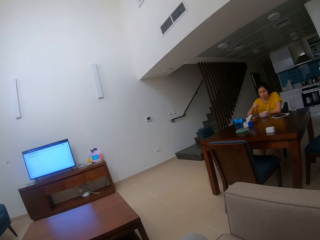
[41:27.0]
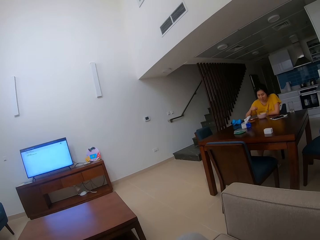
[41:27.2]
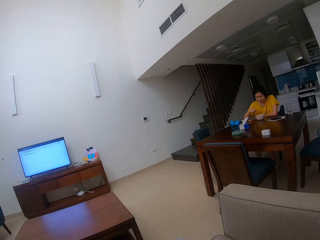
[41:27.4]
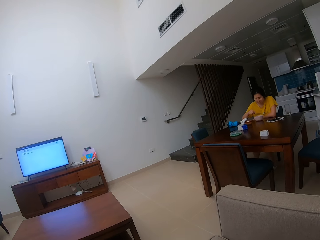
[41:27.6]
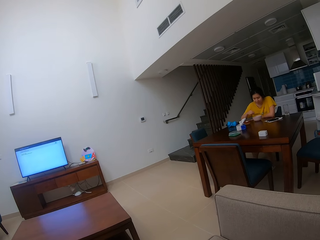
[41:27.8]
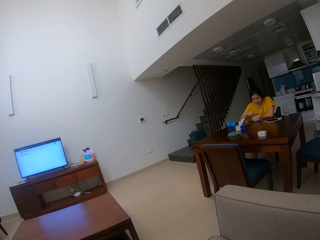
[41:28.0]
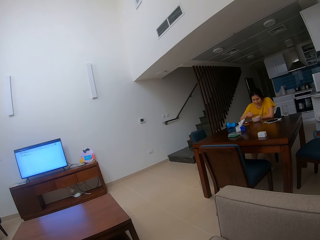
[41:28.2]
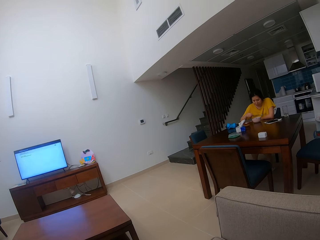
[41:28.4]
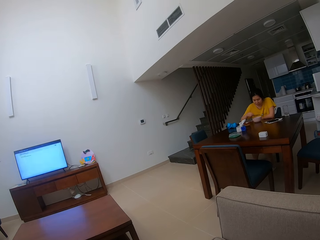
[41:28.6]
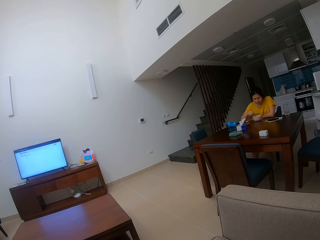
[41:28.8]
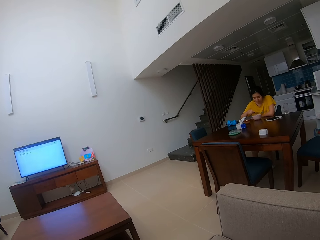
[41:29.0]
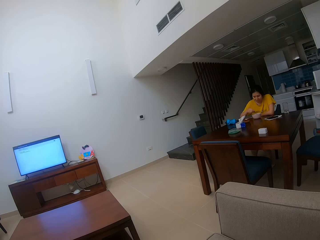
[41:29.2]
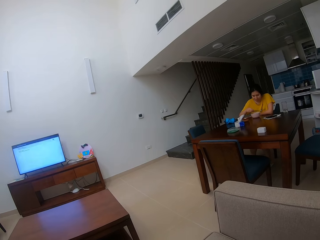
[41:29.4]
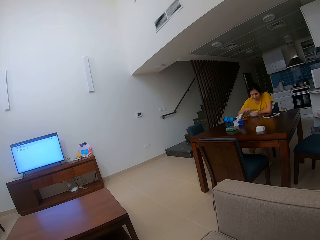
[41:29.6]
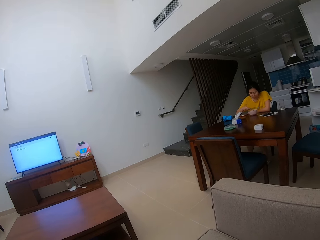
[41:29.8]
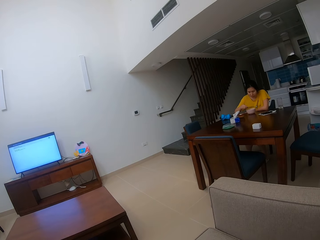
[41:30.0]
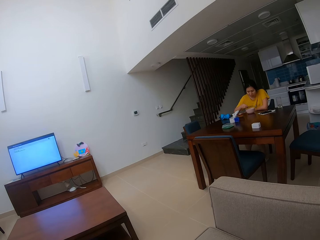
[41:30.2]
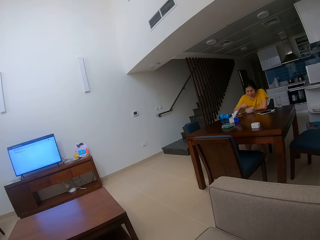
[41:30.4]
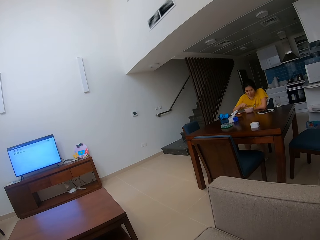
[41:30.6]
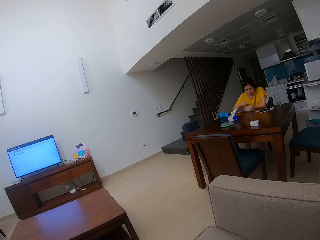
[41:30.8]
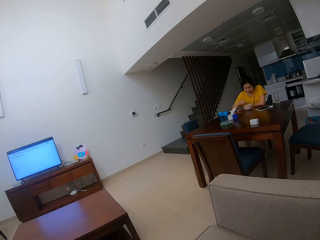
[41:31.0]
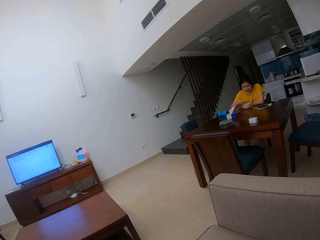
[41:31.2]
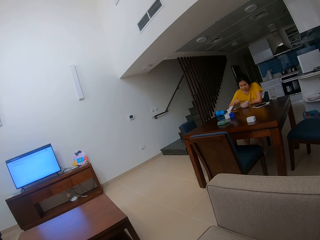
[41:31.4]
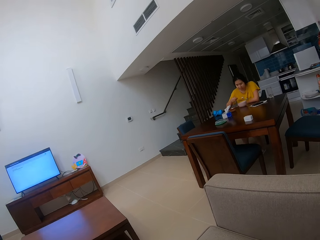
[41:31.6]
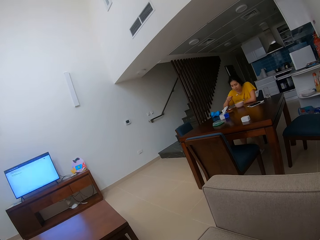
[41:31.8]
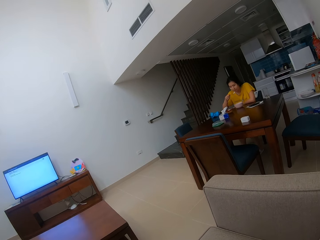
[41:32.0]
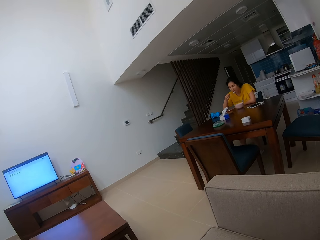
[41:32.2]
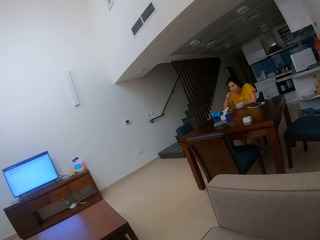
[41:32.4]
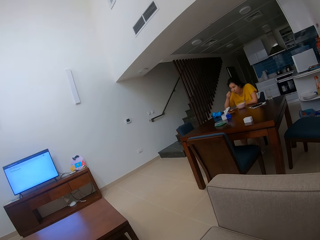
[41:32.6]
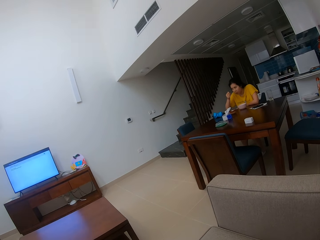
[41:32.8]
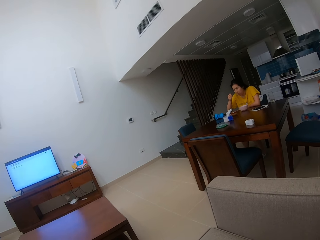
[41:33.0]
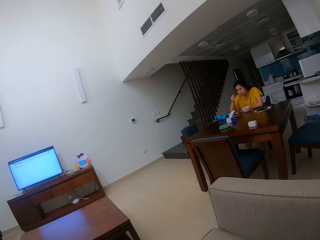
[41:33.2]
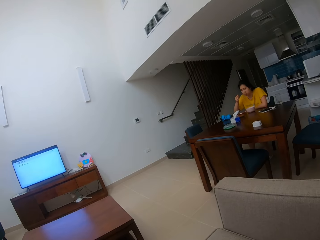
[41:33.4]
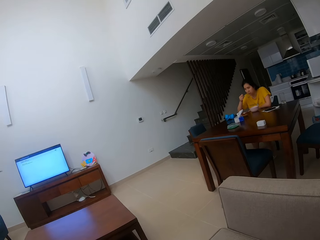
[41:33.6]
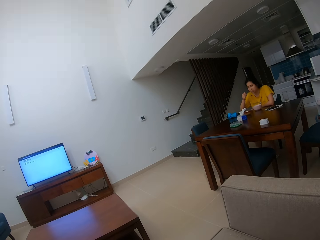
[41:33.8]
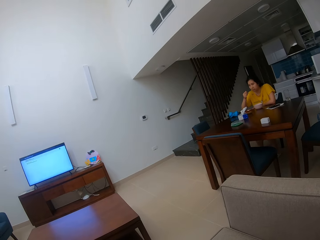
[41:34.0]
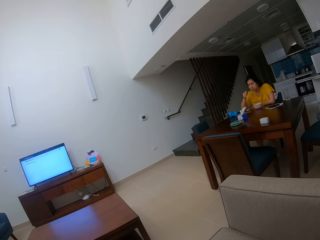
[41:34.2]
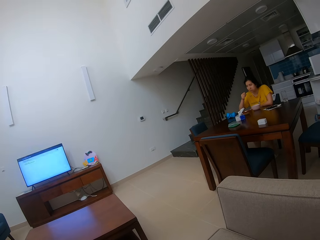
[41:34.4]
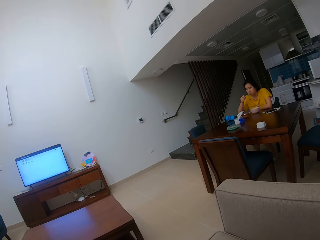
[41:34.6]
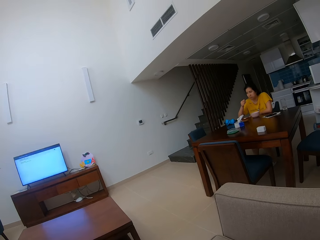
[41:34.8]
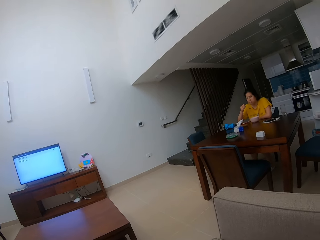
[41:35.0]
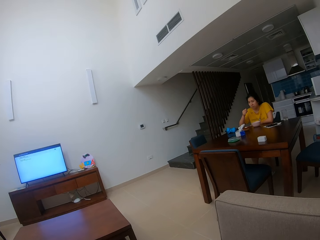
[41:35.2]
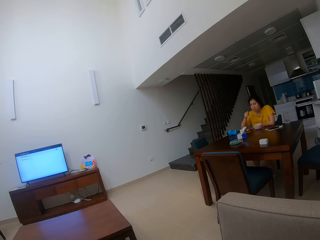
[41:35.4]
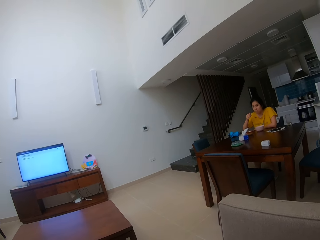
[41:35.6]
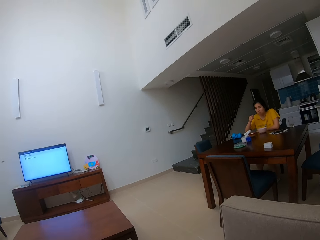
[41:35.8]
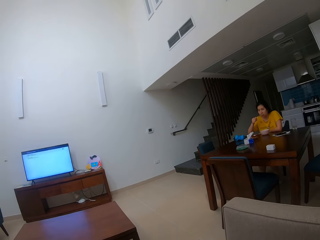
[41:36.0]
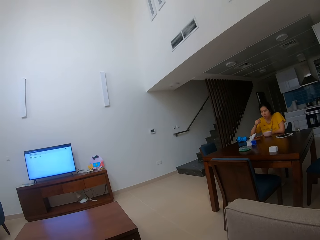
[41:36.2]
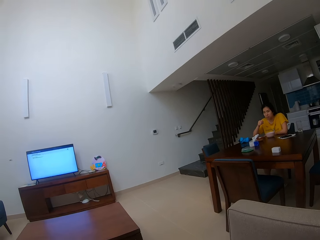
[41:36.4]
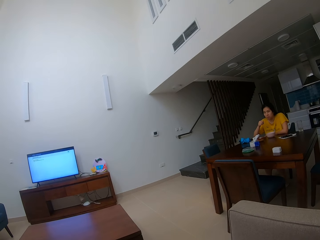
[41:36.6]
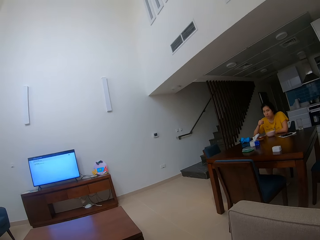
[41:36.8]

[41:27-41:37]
A person eats the food with a spoon. The camera wearer talks to the person.

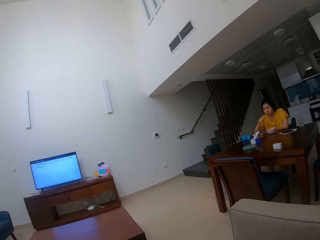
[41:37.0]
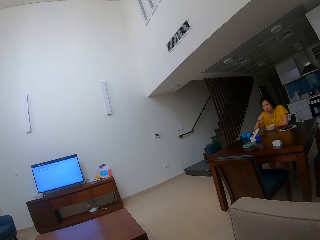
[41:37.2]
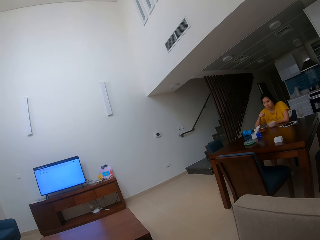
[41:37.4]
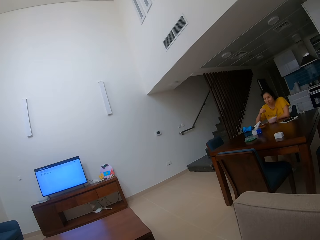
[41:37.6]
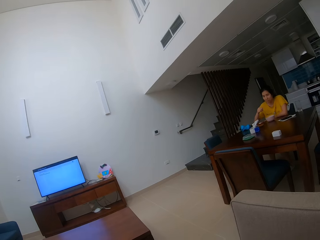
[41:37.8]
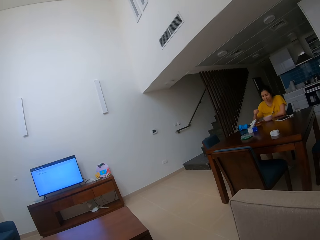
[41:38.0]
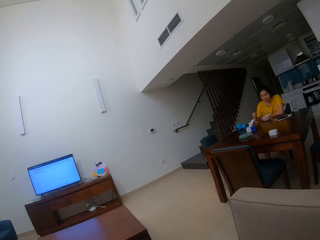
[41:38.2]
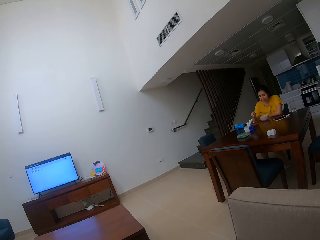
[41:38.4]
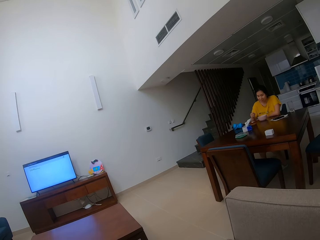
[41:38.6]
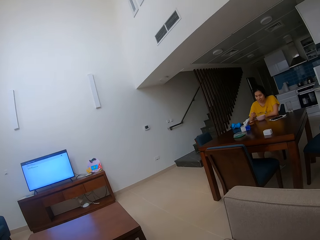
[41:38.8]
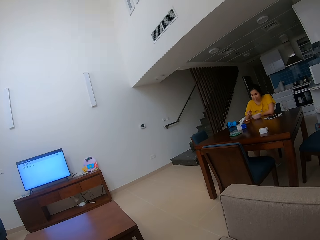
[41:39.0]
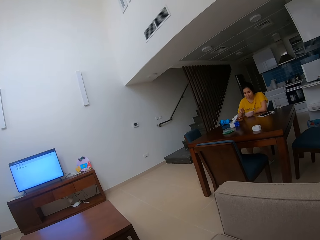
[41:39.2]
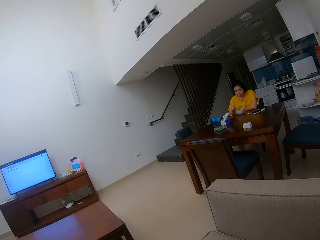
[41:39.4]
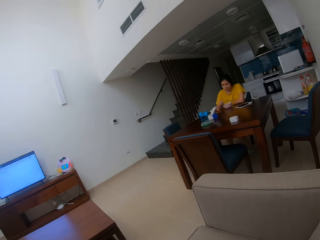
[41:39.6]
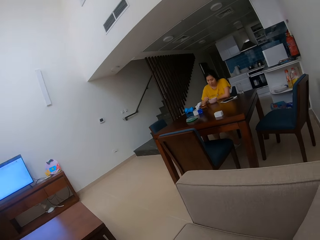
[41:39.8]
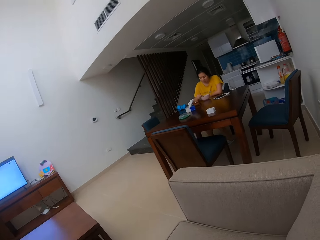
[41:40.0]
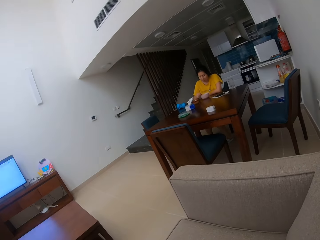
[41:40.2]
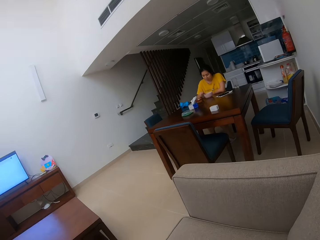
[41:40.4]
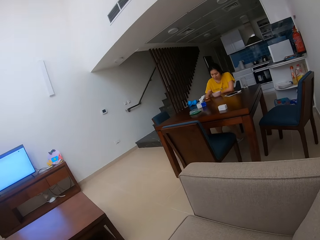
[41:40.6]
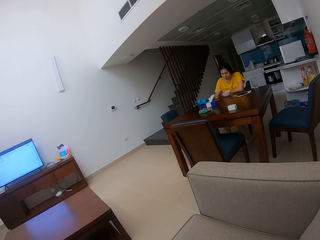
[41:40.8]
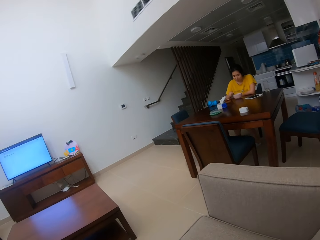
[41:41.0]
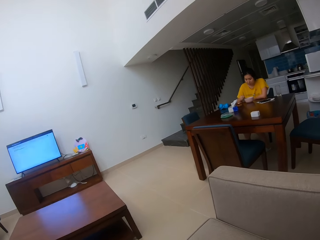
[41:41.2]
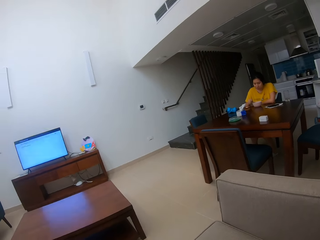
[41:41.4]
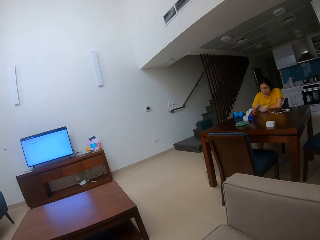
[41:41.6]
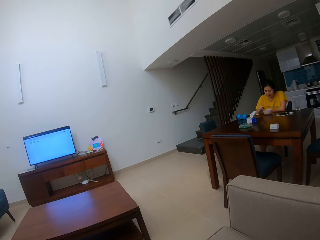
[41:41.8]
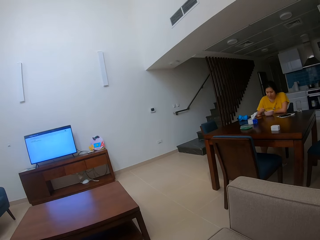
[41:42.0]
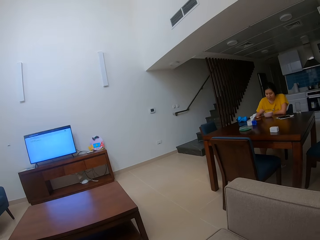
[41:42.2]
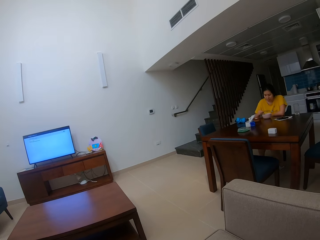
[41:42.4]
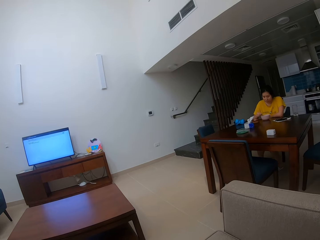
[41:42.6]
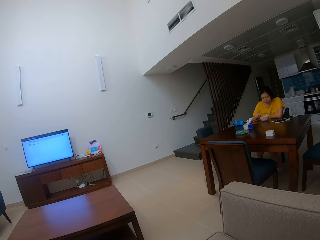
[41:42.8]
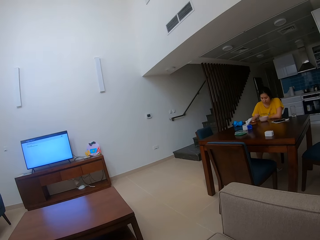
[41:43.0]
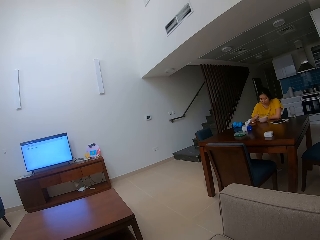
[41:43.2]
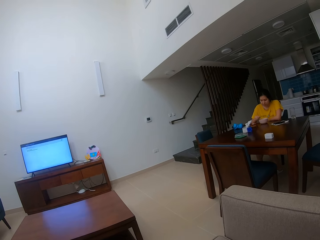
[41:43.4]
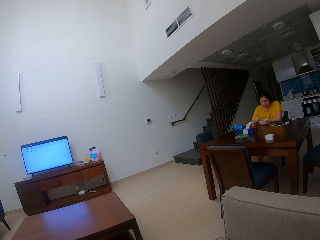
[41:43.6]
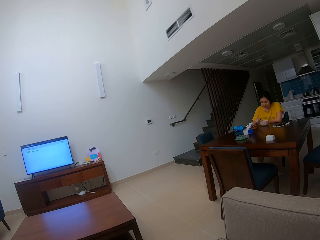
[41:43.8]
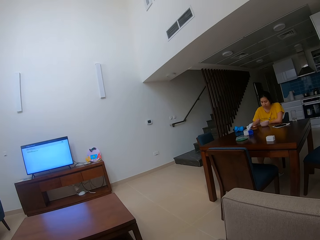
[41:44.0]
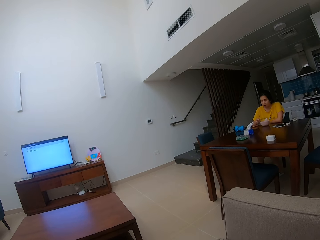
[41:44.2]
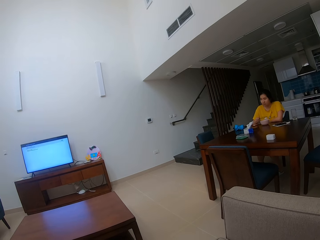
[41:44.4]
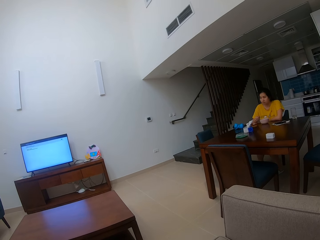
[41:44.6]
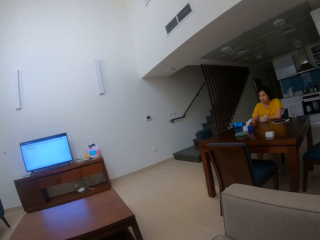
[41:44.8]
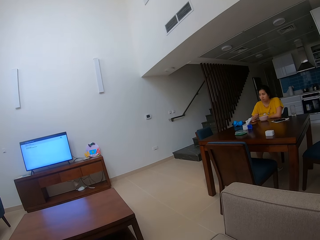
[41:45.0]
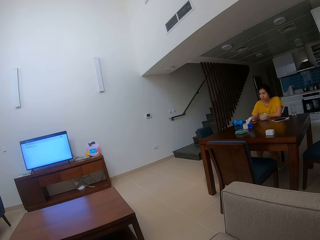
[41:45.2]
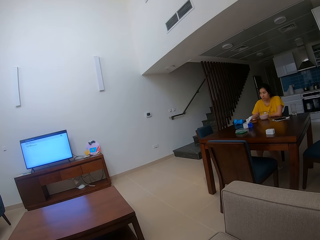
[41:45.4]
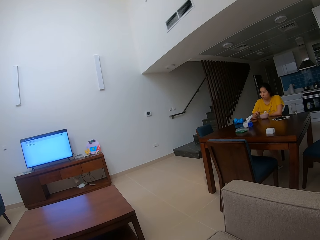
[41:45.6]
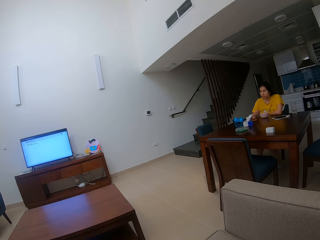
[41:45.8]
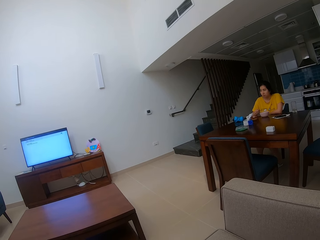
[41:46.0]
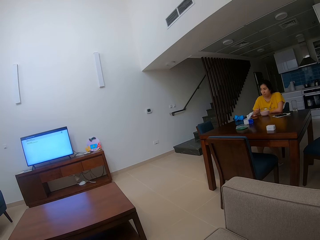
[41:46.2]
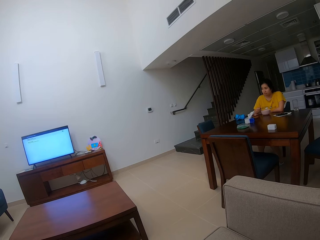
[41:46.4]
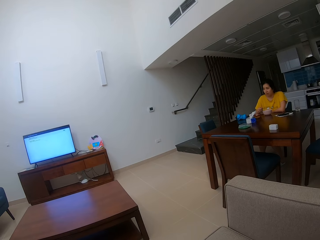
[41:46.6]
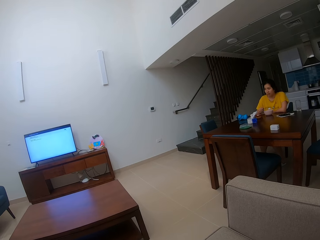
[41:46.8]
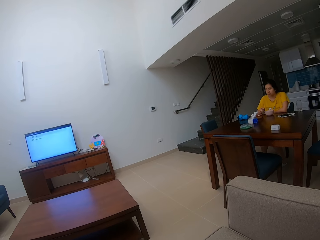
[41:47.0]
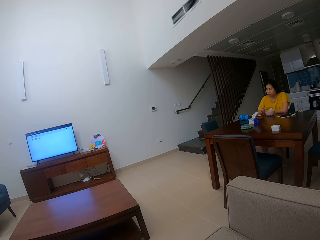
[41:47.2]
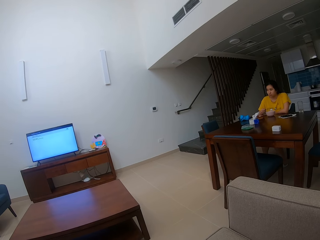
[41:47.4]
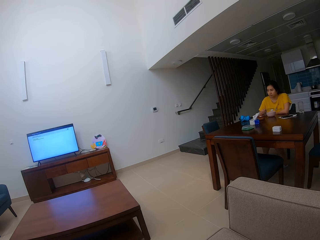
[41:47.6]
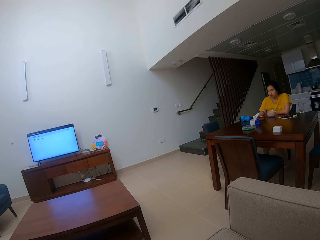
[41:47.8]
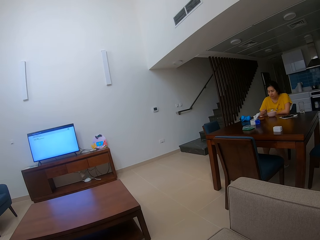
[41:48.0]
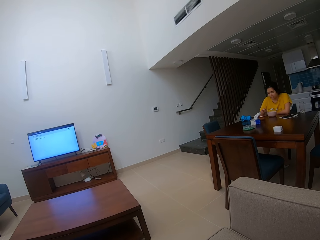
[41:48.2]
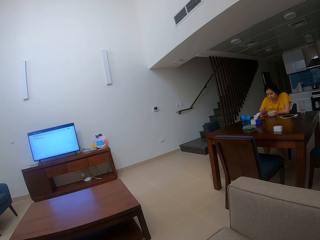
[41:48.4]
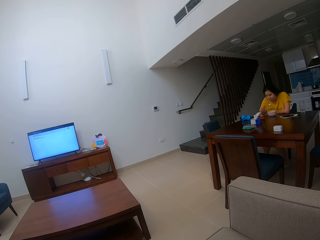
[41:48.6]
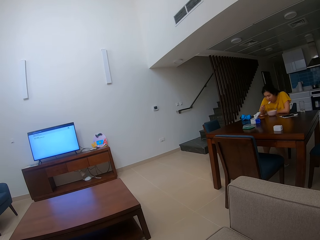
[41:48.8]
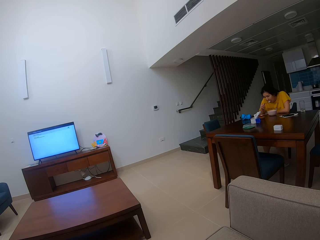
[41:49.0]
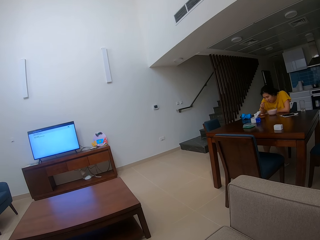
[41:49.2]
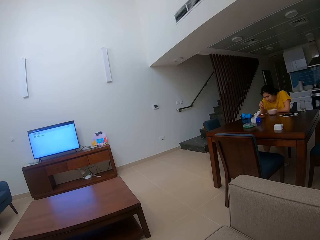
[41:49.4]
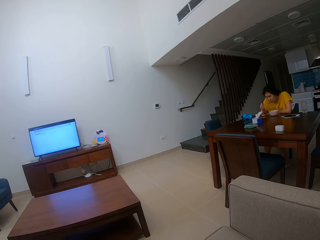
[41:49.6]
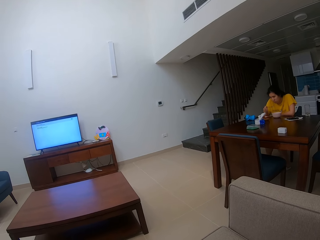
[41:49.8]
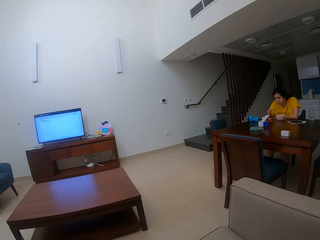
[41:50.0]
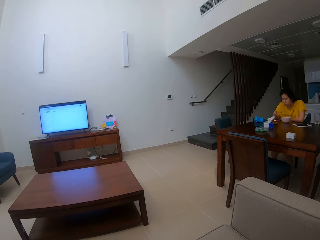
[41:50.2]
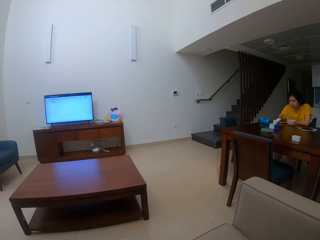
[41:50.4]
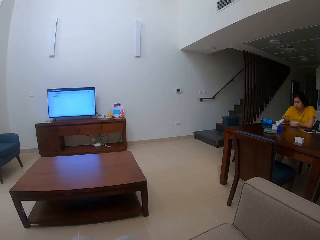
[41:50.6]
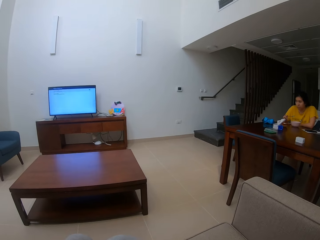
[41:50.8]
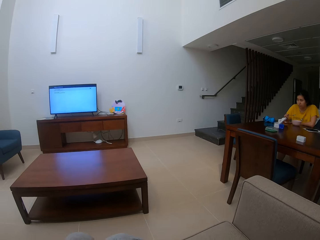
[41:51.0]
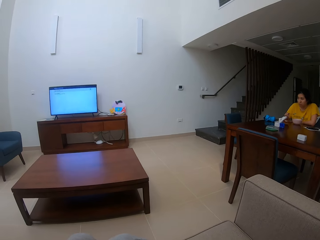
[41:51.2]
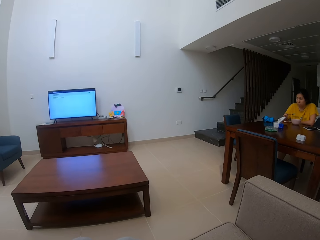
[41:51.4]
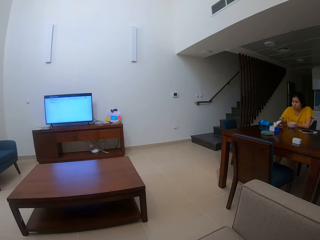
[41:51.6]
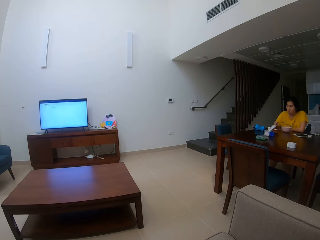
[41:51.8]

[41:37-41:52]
The camera wearer stares at a person. The person eats the food with a spoon. The camera wearer stares at the person.
